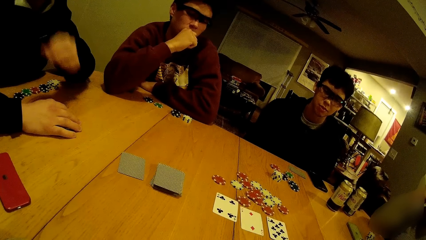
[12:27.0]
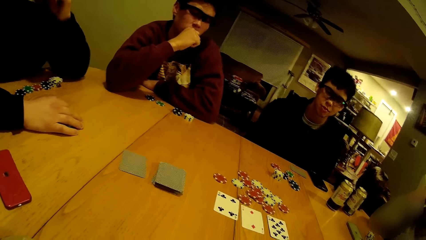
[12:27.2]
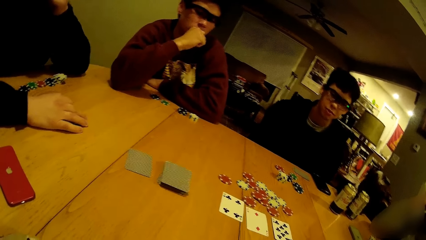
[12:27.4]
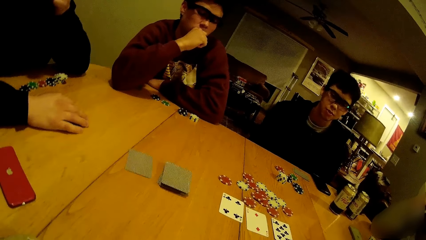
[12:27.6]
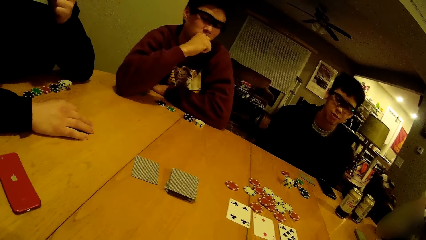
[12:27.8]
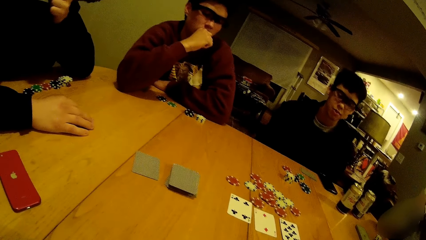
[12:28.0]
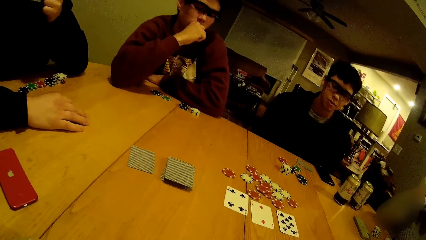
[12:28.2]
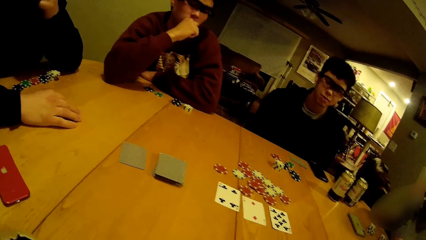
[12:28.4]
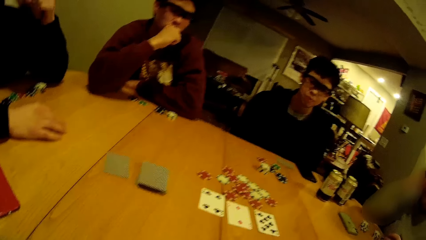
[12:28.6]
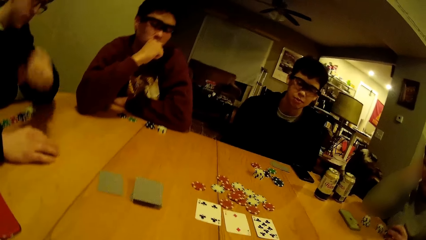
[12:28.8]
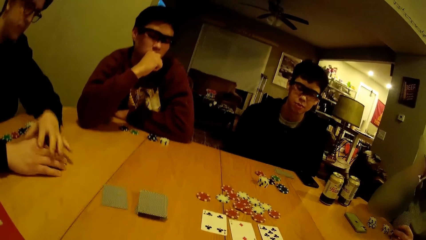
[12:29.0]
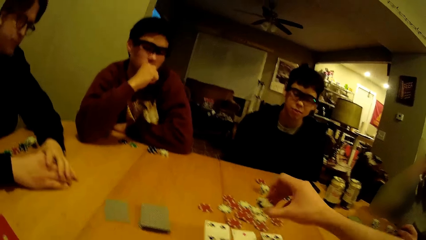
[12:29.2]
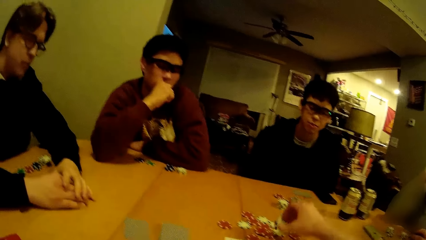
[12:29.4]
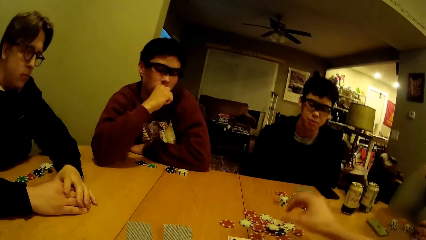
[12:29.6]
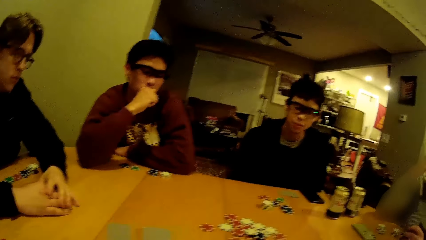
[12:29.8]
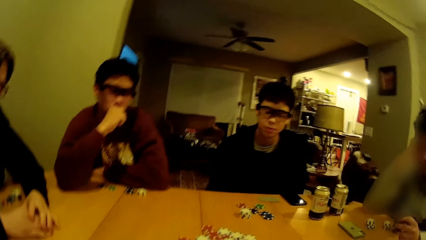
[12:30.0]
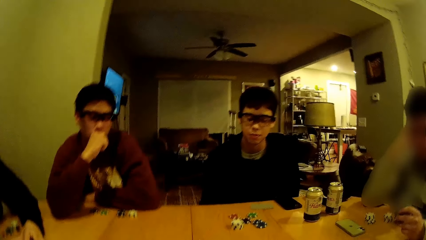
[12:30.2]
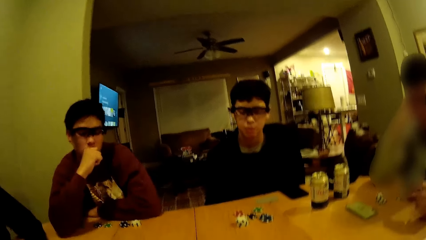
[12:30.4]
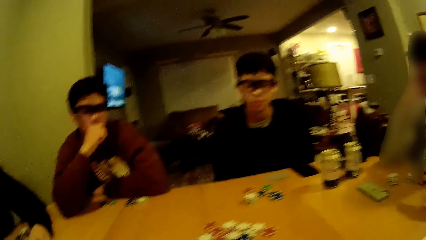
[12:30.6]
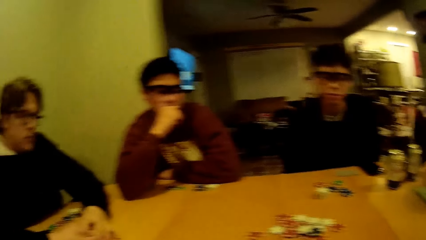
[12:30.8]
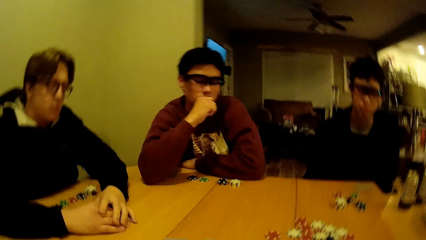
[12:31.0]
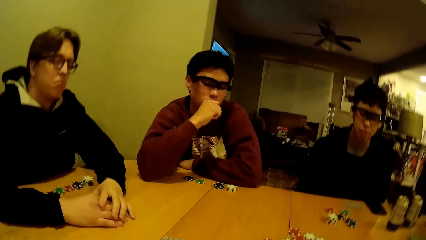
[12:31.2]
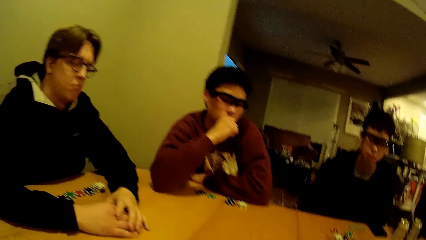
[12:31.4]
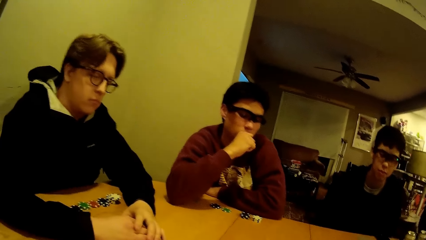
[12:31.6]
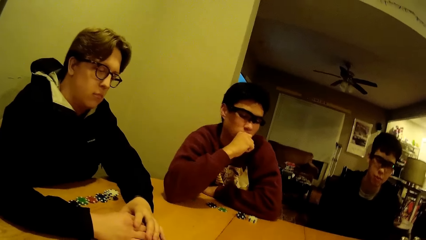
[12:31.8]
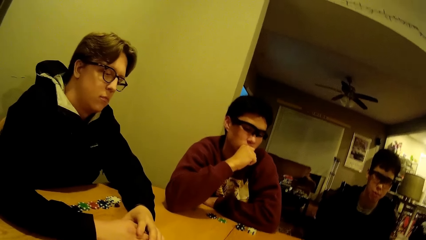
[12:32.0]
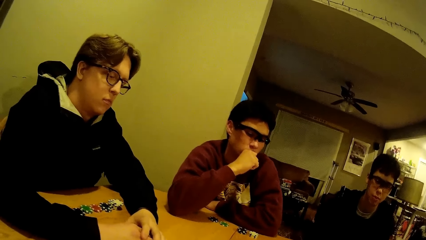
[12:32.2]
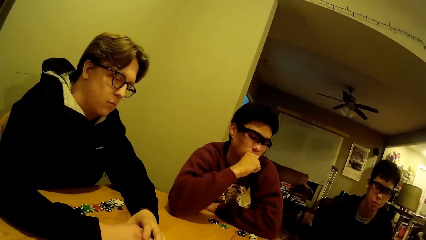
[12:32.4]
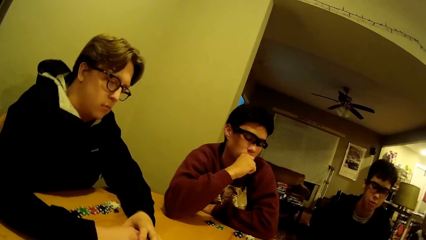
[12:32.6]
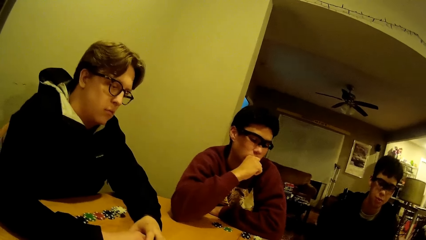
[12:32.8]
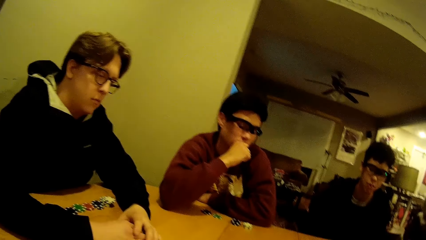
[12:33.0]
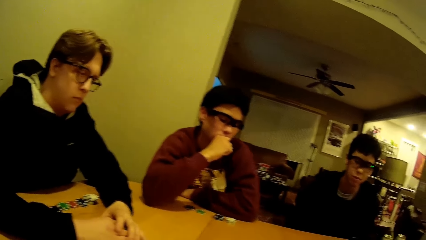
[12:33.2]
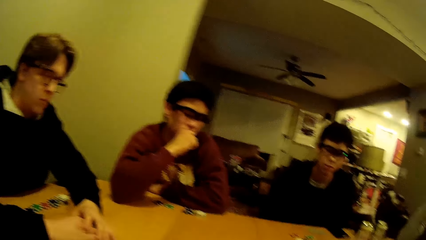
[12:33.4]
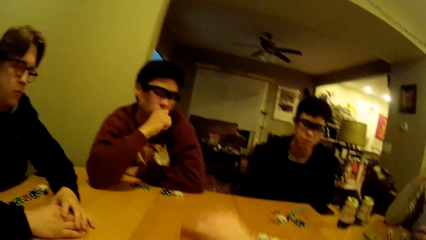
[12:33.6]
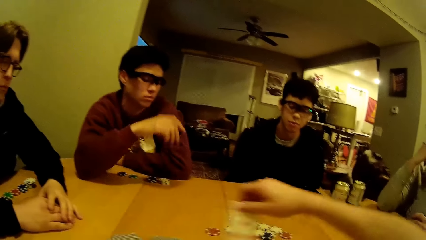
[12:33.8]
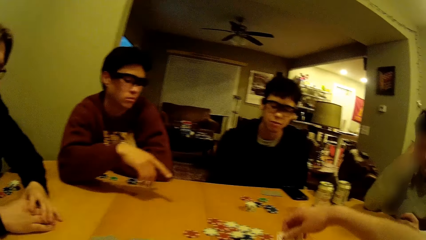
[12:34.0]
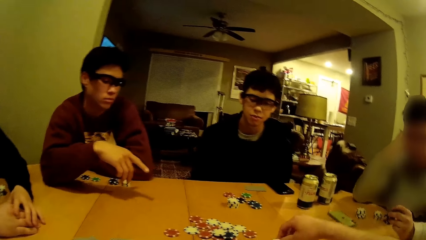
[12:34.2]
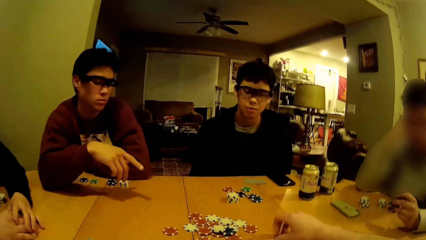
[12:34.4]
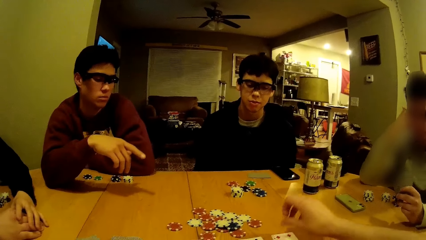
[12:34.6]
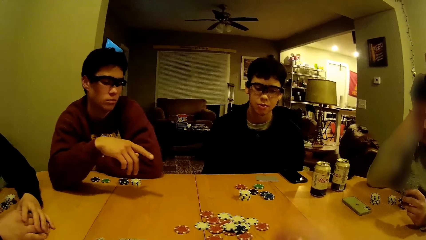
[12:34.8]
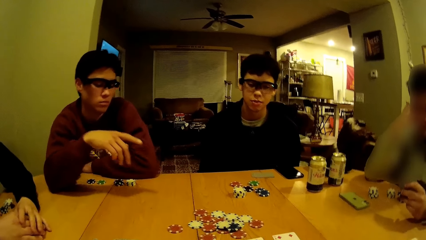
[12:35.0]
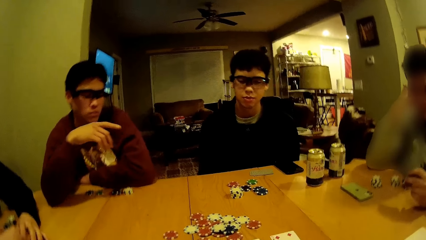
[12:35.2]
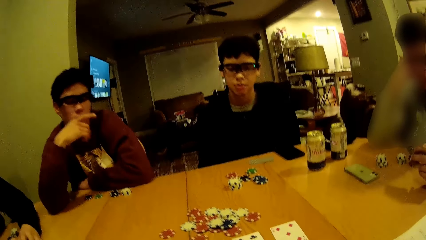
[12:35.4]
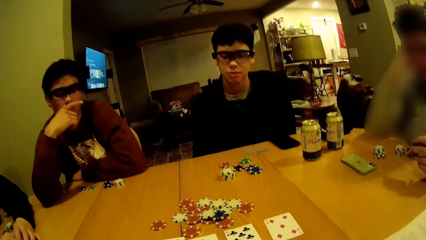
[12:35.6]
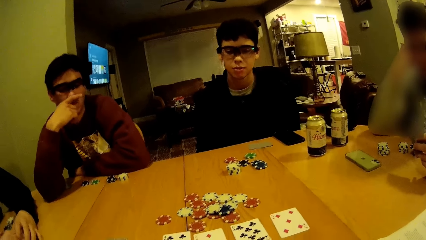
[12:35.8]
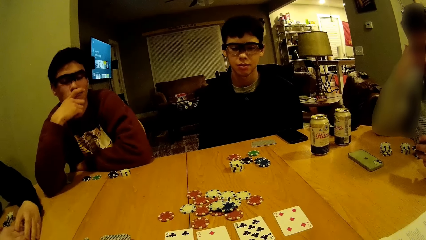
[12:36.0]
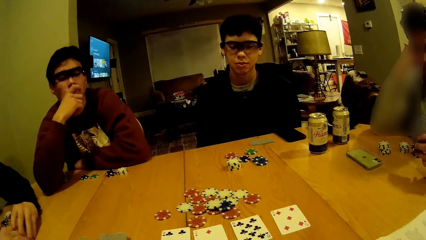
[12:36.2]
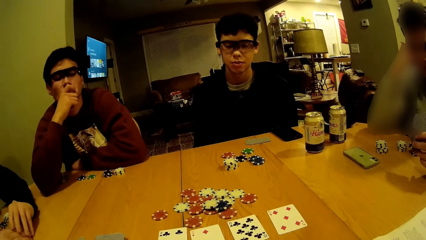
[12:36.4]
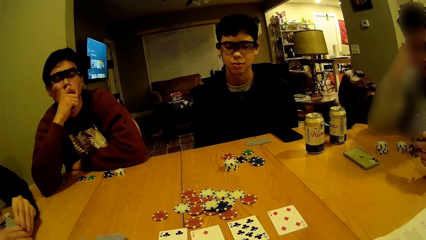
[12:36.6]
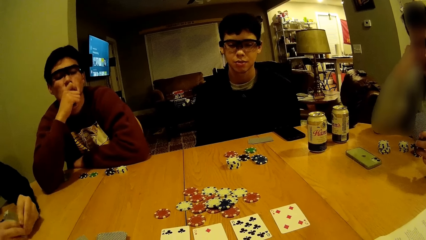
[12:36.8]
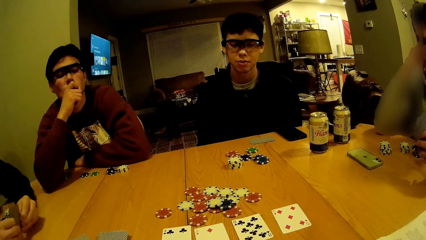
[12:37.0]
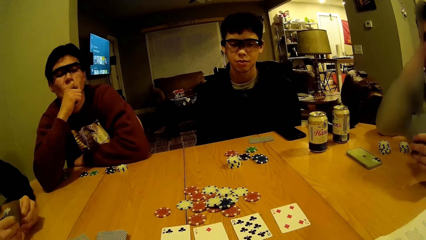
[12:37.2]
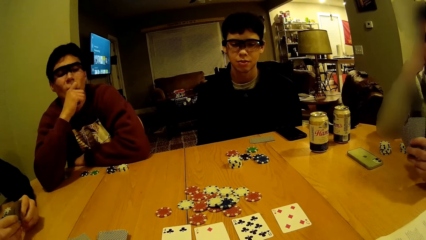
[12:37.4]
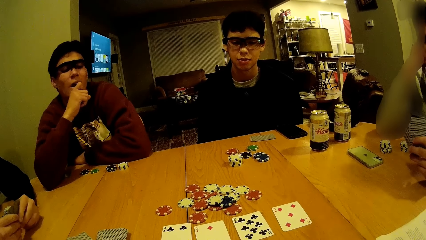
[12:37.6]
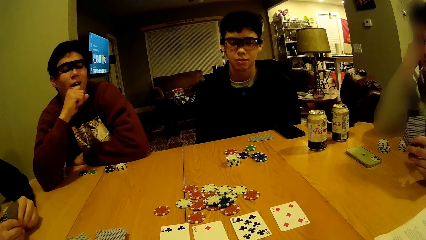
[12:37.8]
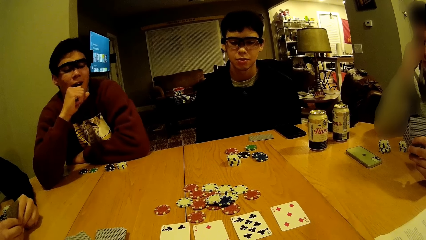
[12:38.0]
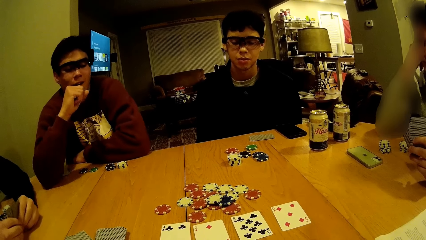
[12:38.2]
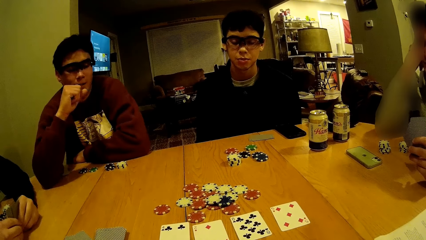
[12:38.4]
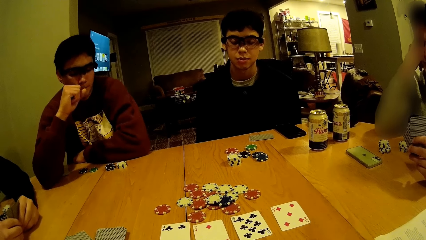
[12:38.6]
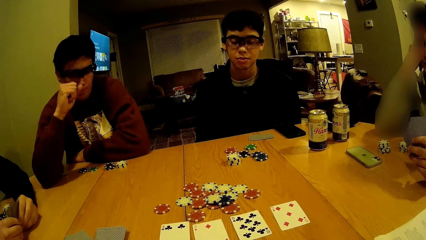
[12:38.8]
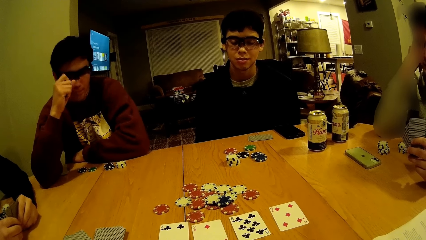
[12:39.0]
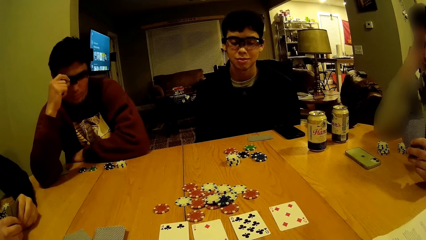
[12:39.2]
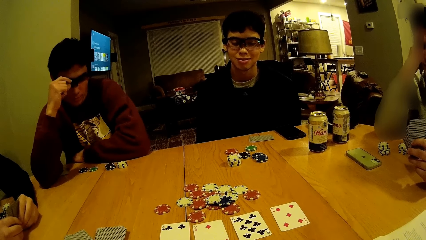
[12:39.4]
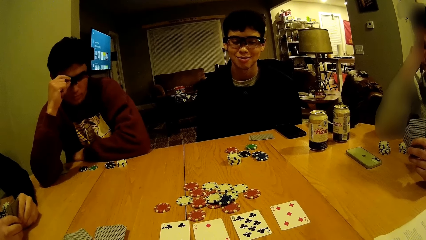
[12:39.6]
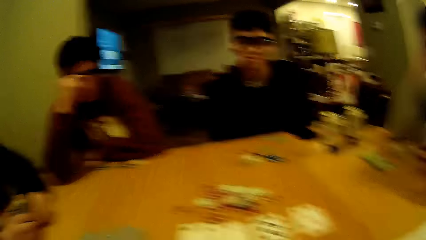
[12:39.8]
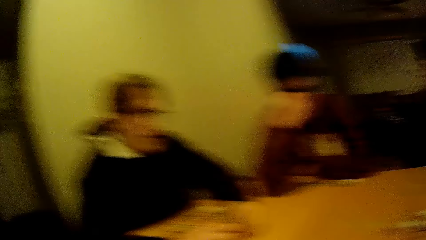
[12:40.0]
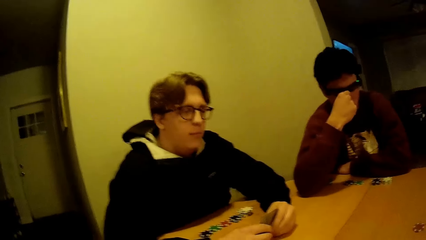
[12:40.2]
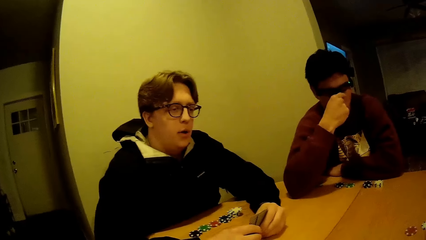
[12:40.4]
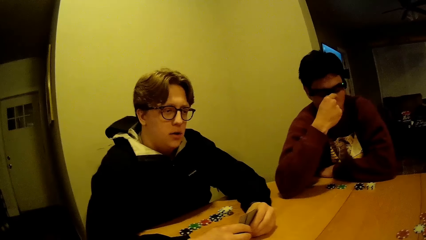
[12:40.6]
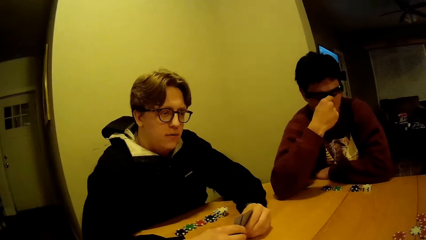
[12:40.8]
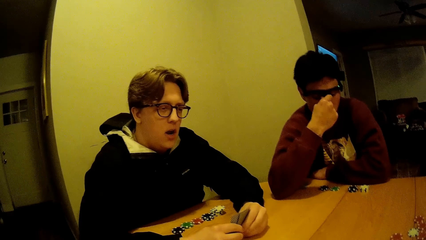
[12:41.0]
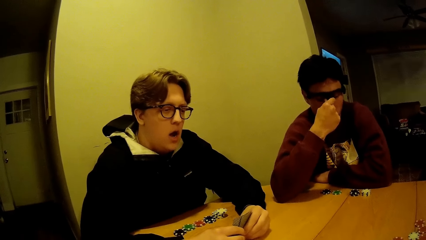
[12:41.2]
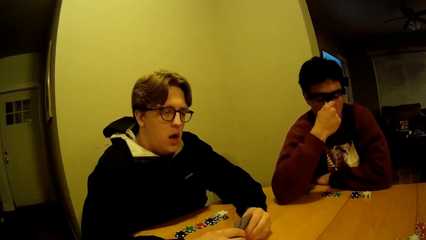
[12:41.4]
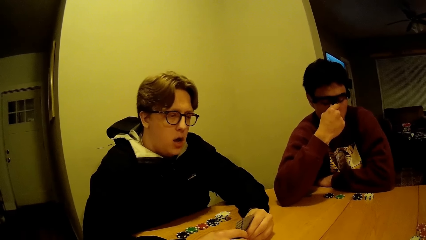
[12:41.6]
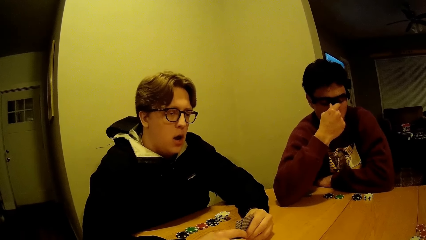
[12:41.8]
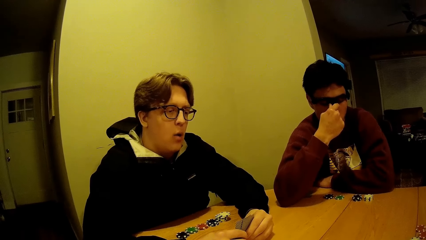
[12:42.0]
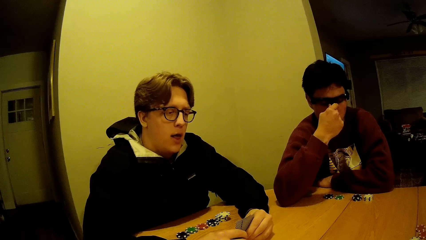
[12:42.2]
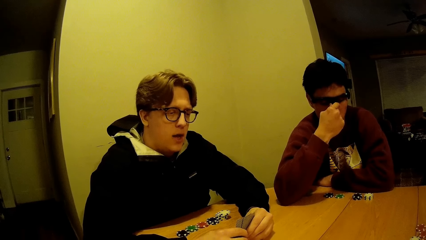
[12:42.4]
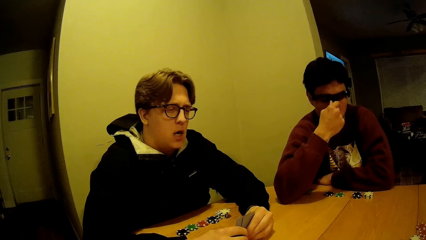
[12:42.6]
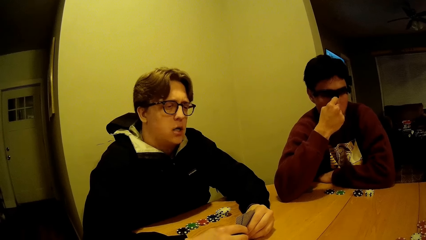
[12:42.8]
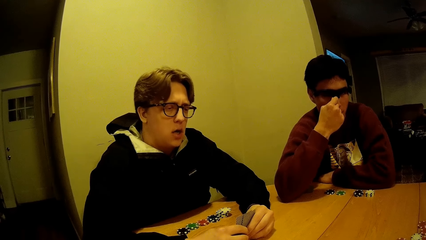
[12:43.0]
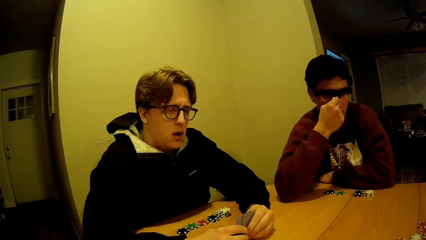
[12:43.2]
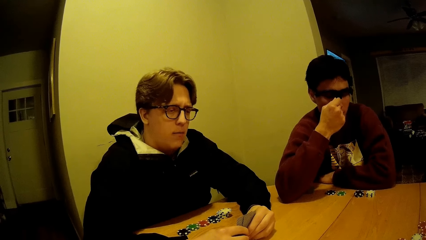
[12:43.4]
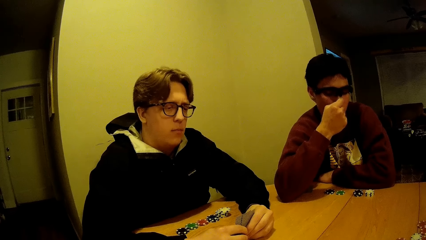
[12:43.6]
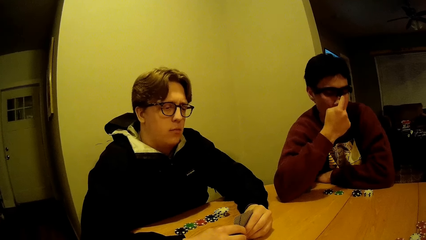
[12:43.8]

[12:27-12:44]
The camera wearer drops a white chip on the table with his right hand. He picks a card from the cards on the table with his right hand and drops the card on the table with his right hand. A man lifts the cards from the table with both of his hands. Another man adjusts a pair of glasses on his face with his right hand.
